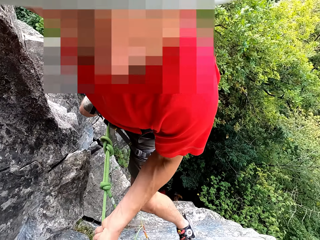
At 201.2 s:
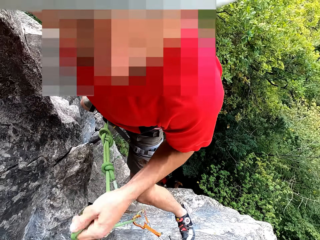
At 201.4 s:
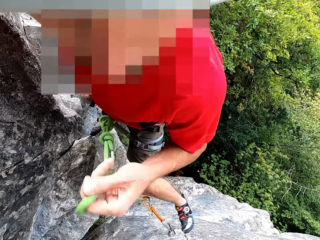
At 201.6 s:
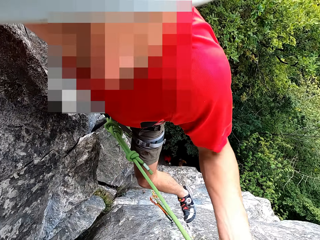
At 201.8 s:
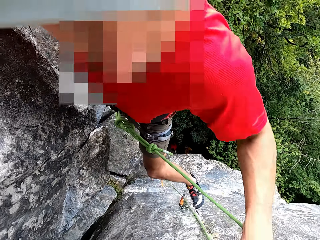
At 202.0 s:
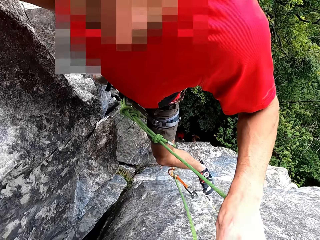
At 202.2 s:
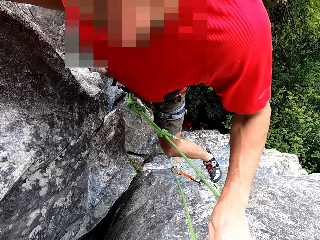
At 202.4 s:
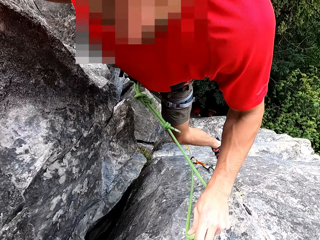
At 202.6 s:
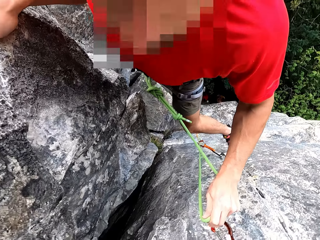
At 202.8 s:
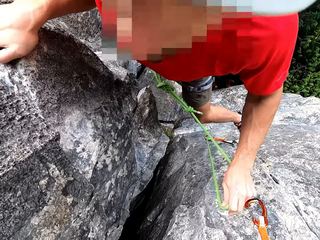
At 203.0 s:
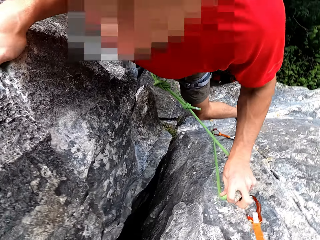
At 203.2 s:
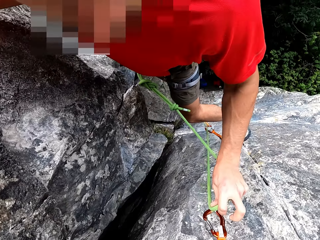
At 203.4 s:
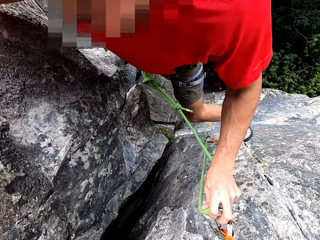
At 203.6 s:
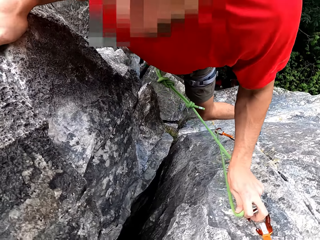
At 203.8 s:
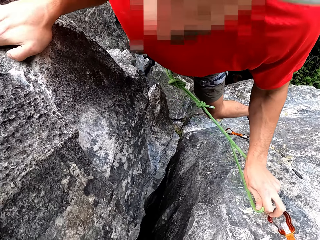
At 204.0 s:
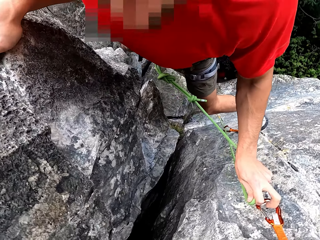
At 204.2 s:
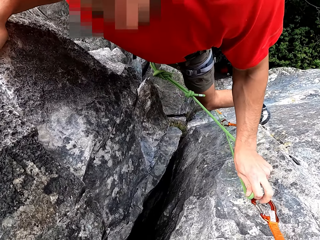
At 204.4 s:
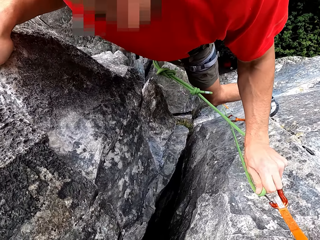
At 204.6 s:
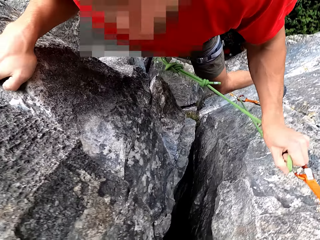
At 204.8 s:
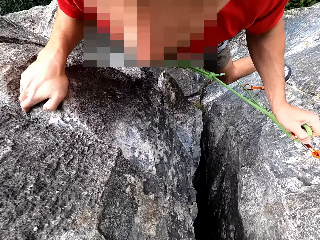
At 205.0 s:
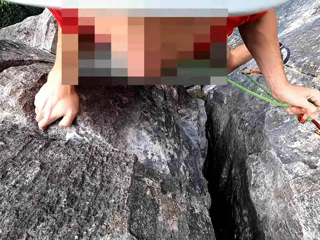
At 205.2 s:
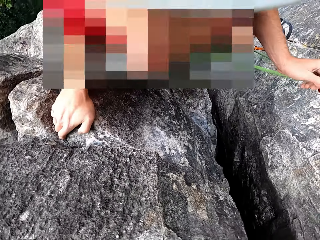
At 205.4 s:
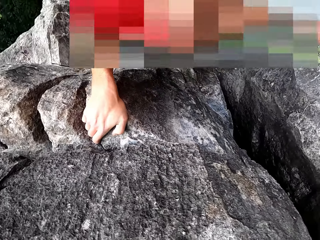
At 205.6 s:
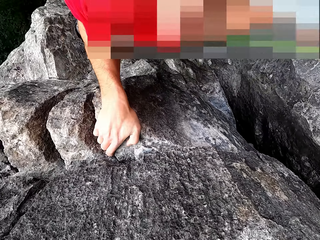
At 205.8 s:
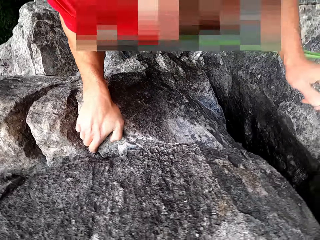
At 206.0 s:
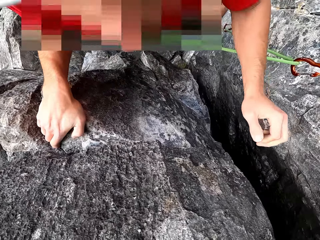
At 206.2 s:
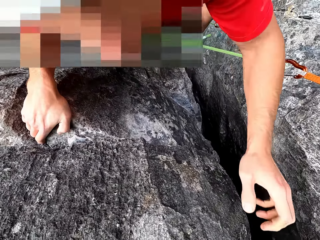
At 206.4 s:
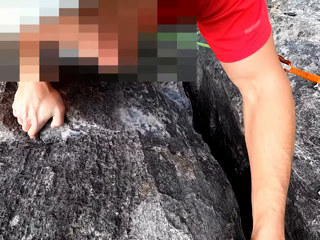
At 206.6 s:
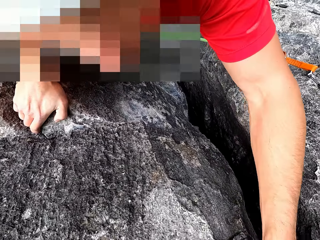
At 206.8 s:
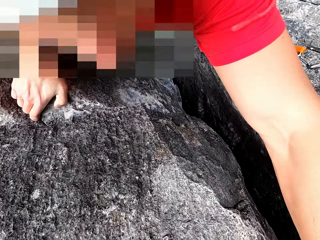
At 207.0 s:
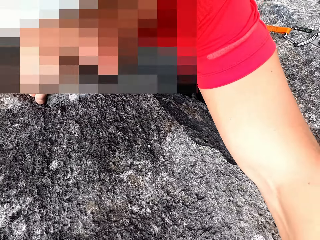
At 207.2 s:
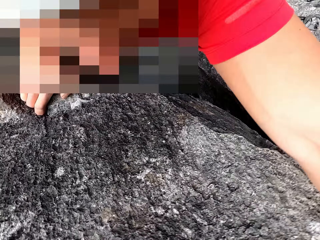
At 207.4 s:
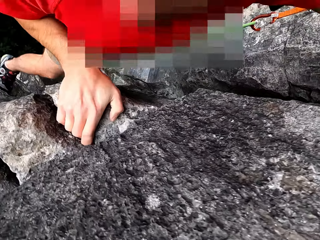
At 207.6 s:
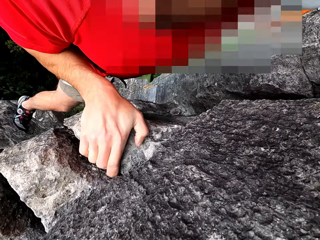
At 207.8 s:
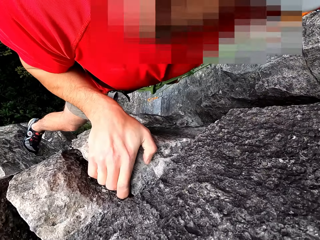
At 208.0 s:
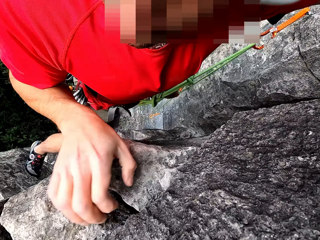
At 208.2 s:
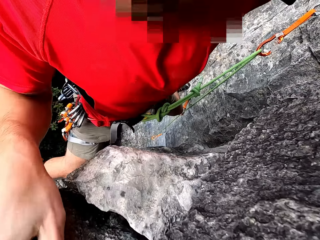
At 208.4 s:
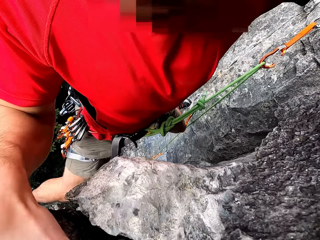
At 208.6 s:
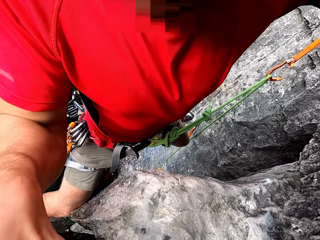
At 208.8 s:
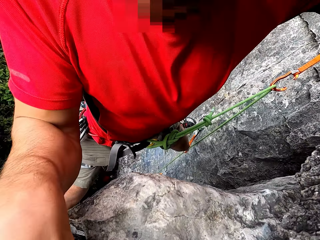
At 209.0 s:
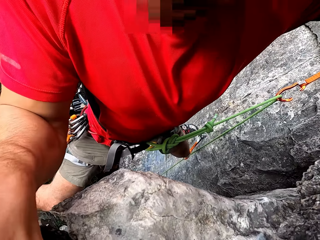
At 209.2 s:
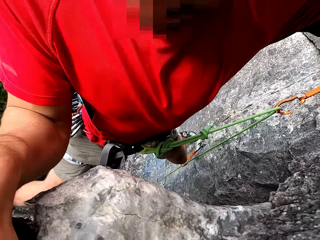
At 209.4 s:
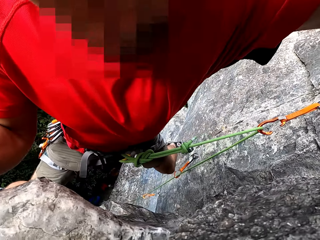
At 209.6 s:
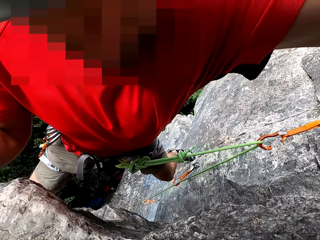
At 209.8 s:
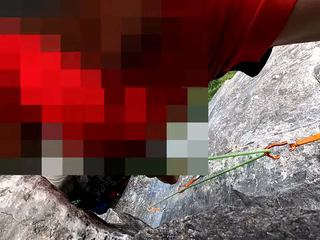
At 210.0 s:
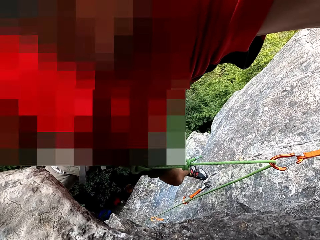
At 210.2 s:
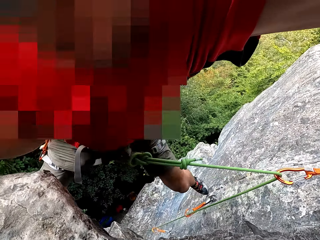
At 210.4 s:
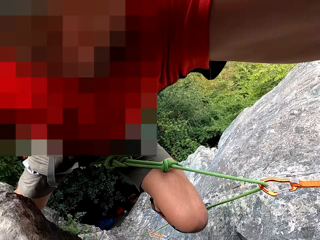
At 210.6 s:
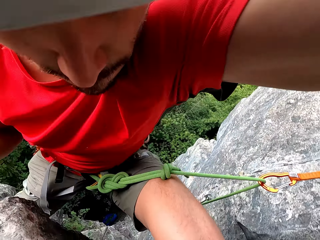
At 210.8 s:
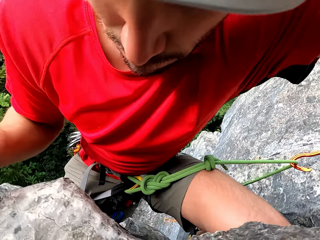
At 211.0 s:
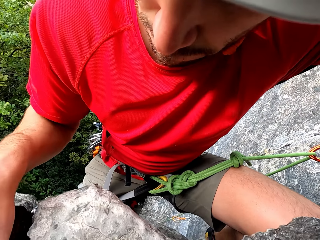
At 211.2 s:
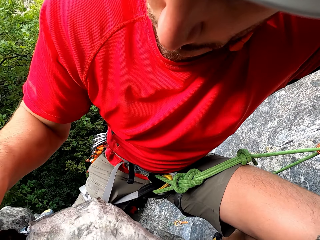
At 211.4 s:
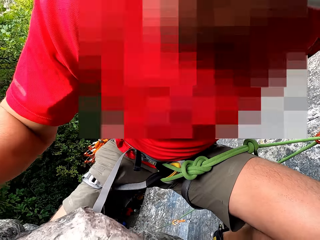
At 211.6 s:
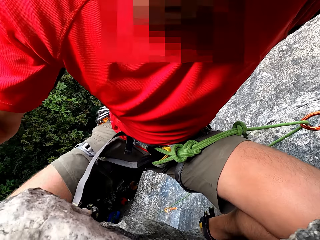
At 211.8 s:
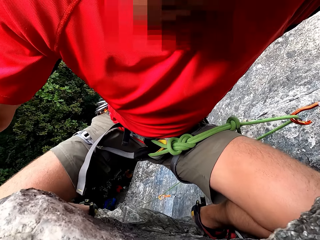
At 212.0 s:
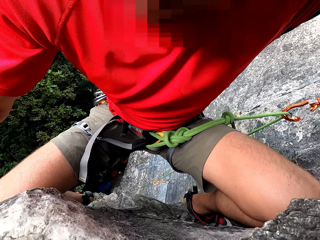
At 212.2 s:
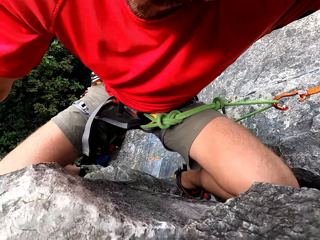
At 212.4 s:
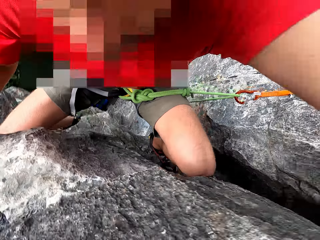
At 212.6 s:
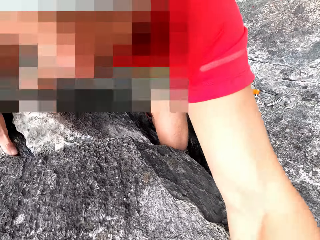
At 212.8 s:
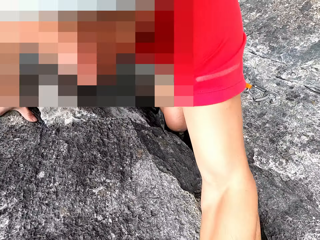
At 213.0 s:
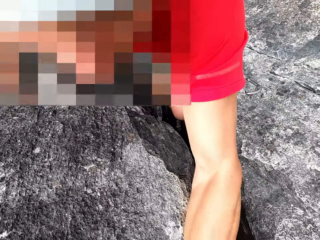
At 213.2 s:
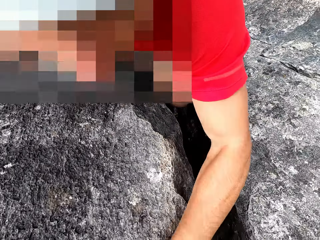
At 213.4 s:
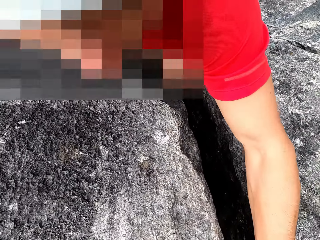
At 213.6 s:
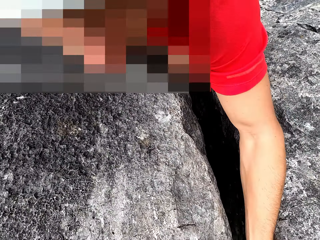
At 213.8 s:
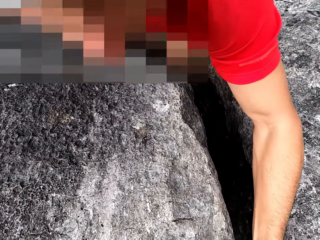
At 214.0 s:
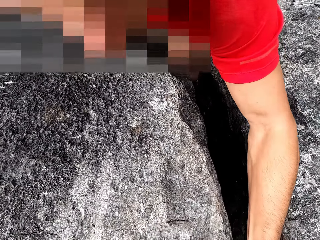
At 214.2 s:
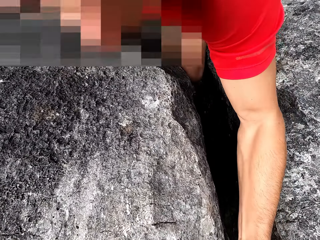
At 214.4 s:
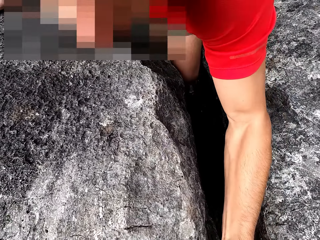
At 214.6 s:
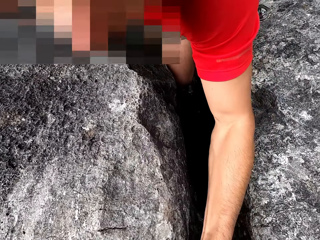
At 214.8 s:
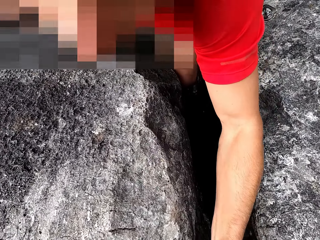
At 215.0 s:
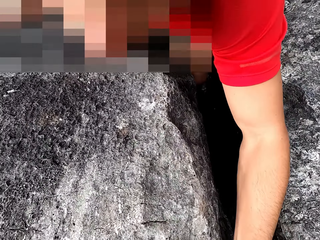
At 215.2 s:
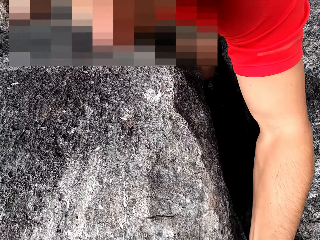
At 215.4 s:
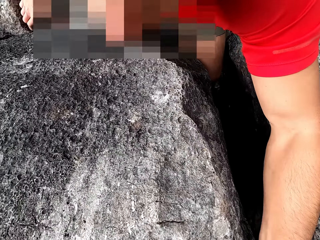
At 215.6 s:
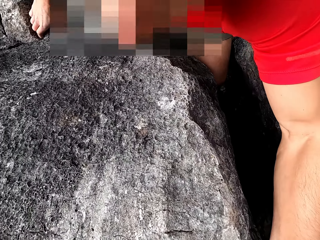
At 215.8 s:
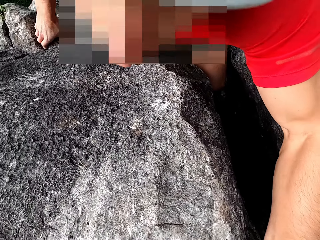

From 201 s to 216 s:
The camera wearer attaches a rope to something. They hold the rope on a hook. They climb a rock. They hold on the stone. They climb on the stone.

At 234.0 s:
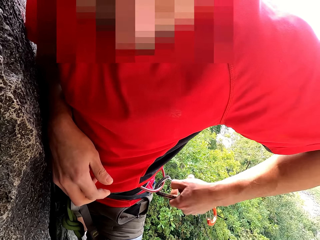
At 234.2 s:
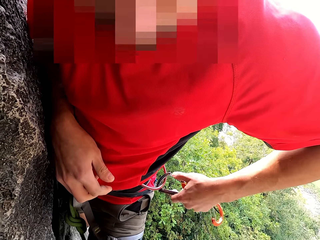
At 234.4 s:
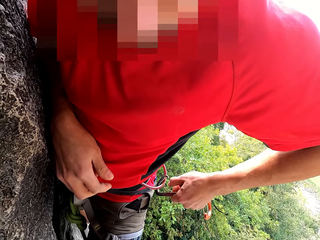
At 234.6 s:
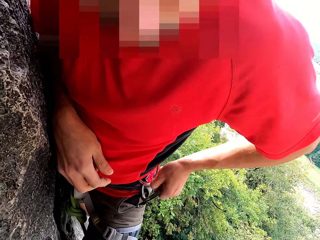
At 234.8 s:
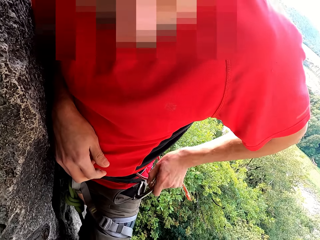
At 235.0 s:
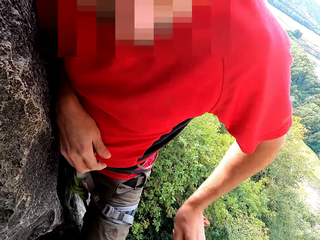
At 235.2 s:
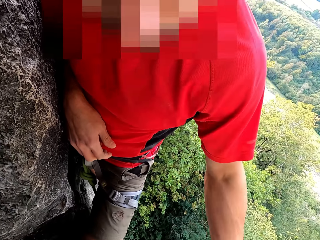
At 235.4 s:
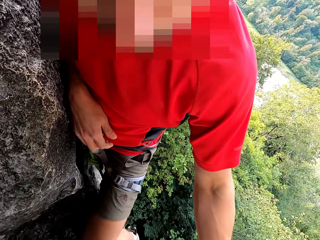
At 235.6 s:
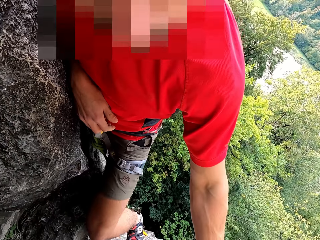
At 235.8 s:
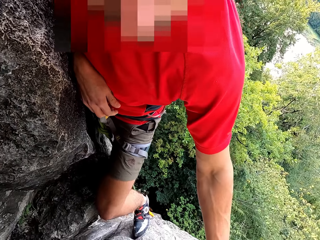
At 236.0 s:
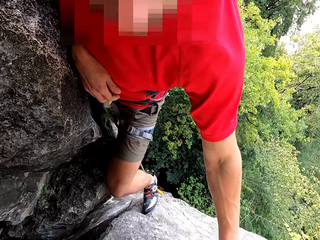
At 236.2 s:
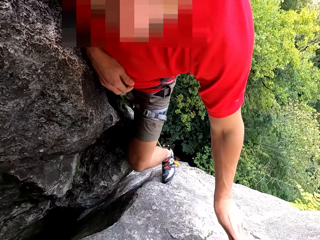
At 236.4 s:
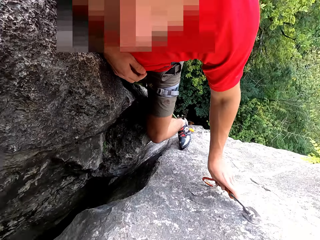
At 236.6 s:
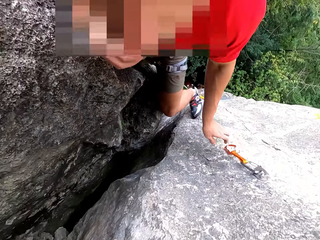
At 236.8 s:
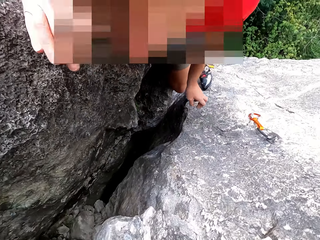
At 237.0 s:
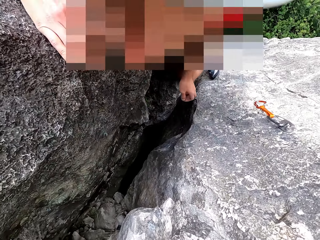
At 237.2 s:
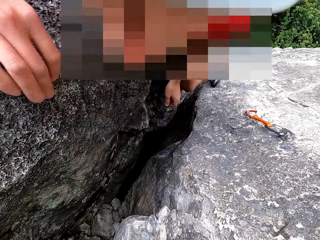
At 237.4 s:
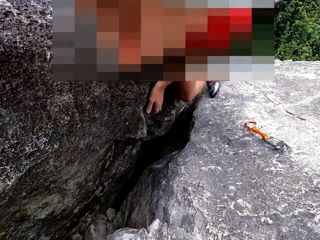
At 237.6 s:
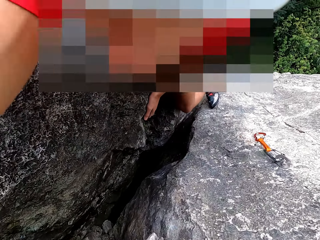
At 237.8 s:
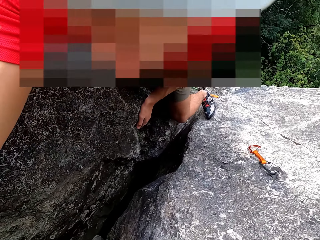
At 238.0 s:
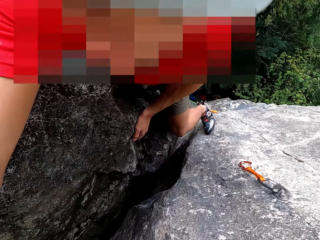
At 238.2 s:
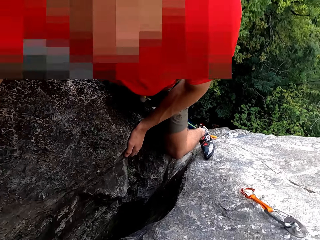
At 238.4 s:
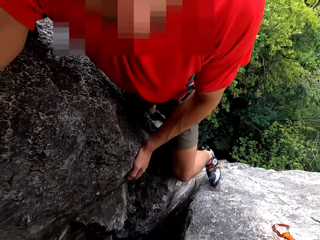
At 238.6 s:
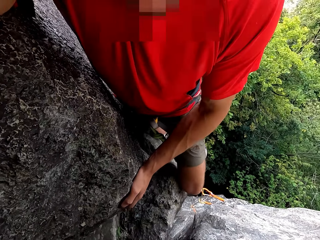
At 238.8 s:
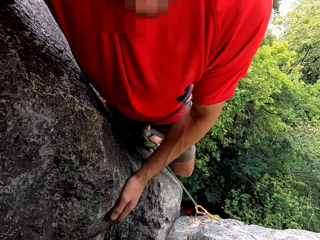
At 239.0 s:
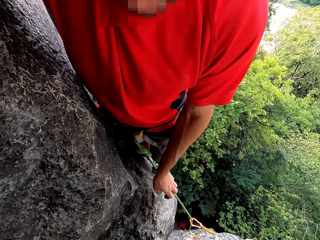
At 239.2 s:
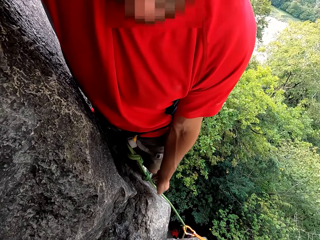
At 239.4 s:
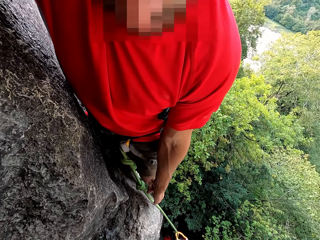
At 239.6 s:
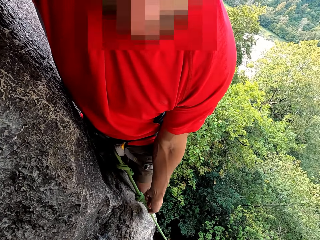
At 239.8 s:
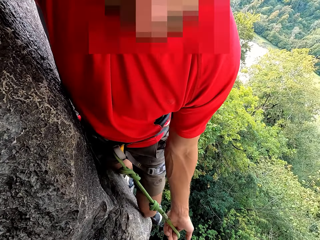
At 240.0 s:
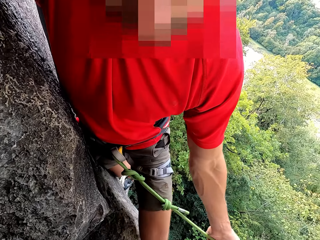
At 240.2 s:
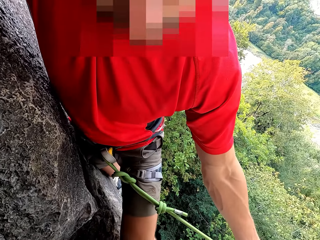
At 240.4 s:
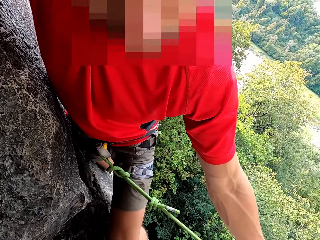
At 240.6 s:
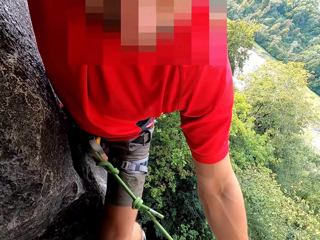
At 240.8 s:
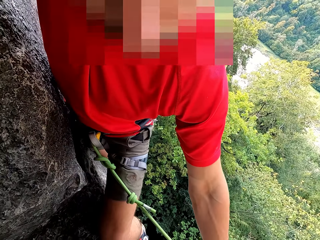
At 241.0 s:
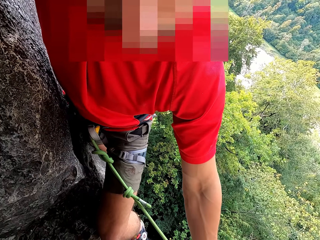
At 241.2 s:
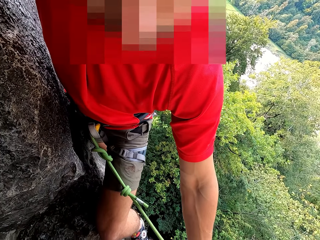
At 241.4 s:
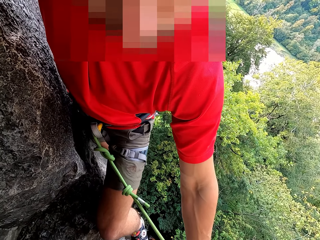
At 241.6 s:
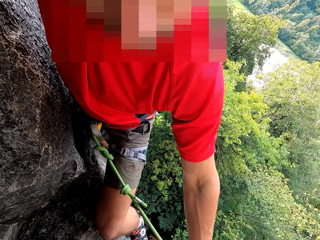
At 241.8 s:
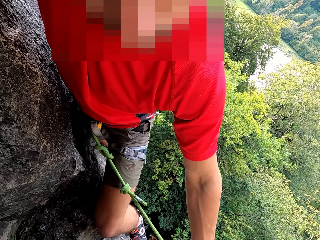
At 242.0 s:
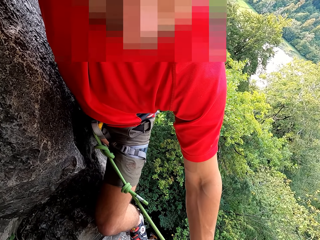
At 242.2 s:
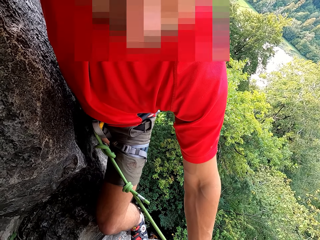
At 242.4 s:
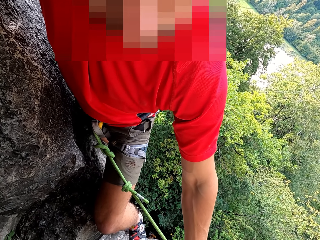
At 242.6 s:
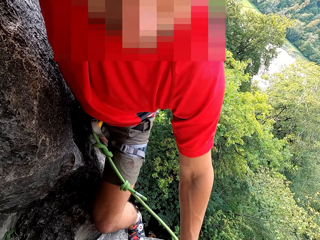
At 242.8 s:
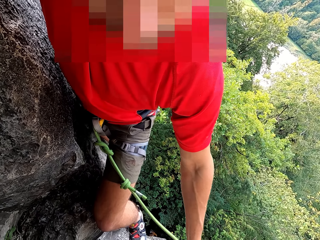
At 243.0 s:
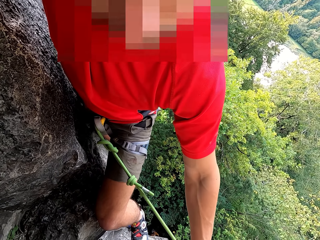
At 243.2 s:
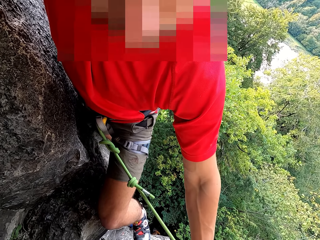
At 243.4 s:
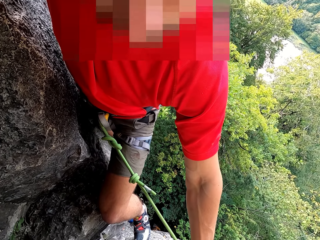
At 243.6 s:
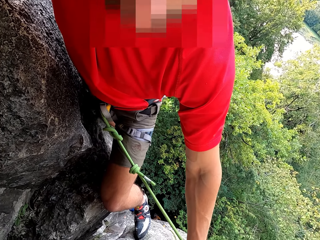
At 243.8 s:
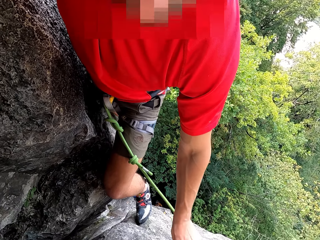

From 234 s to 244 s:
The camera wearer puts a hook on the stone. They attach a rope to something. They hold the rope on the hook.
